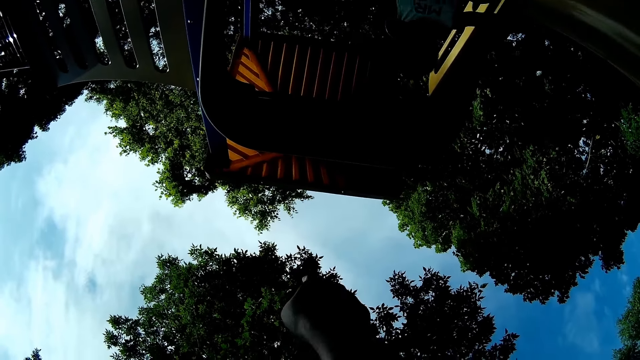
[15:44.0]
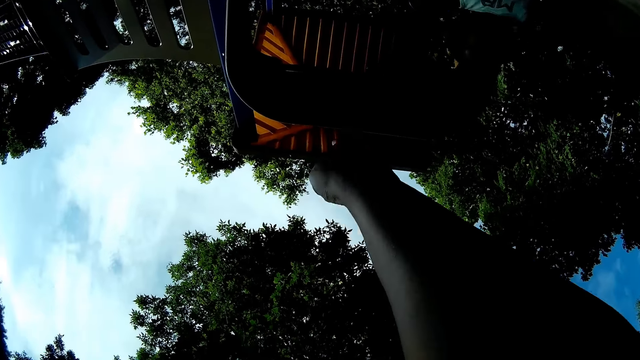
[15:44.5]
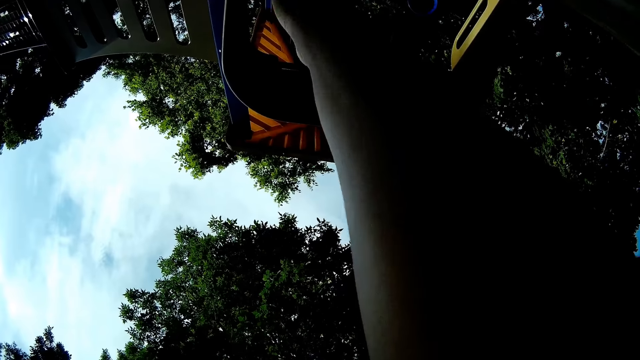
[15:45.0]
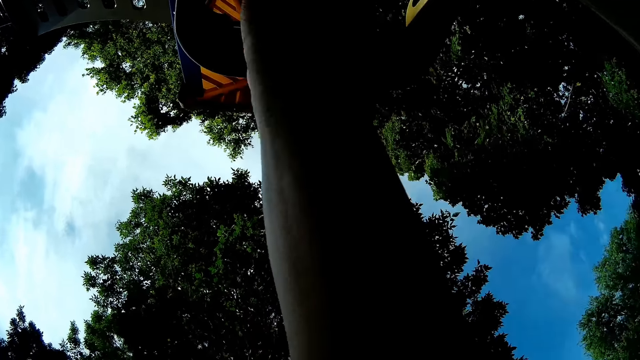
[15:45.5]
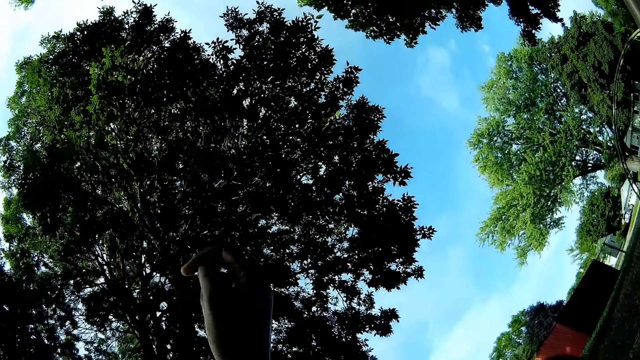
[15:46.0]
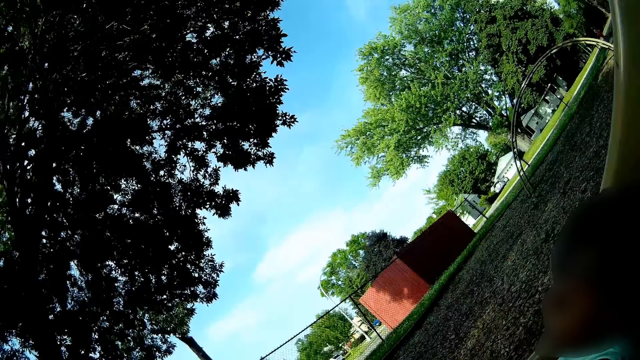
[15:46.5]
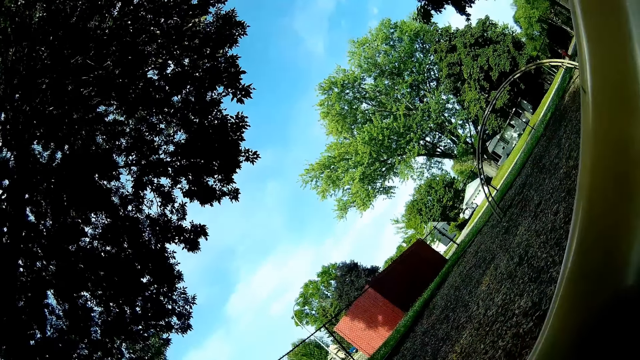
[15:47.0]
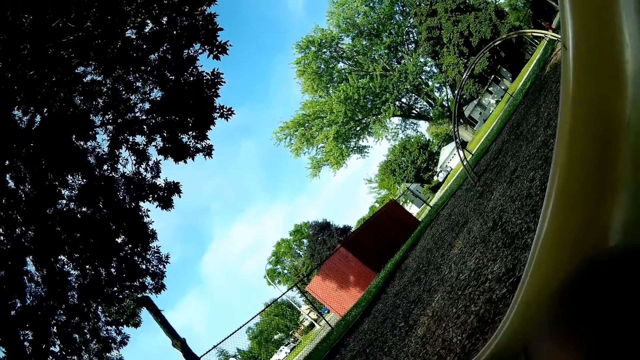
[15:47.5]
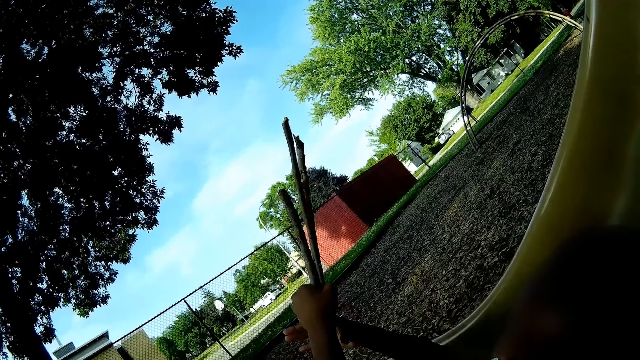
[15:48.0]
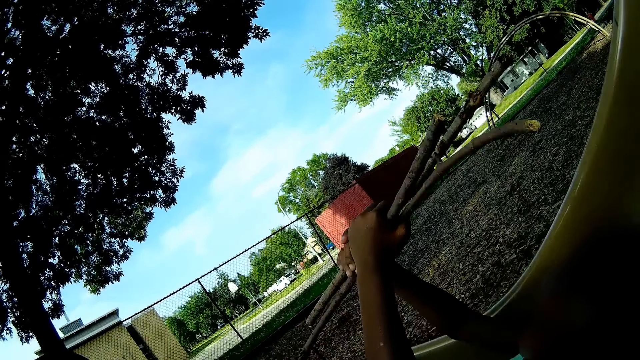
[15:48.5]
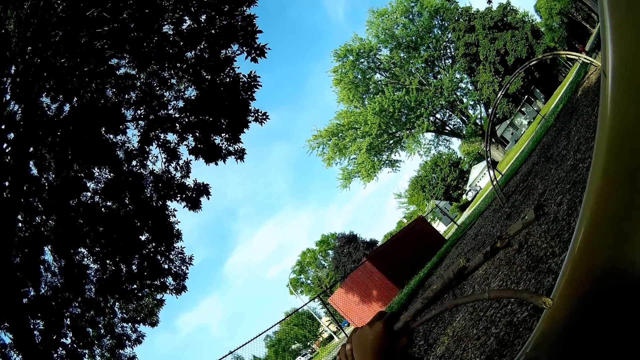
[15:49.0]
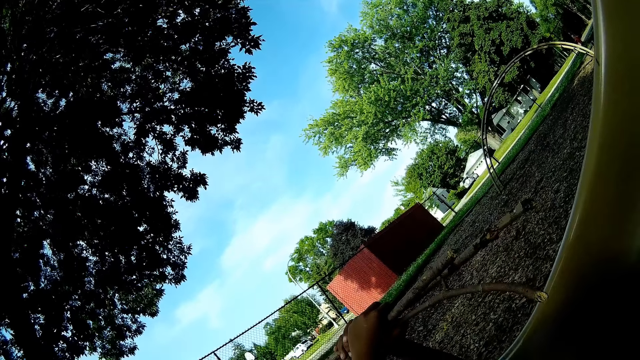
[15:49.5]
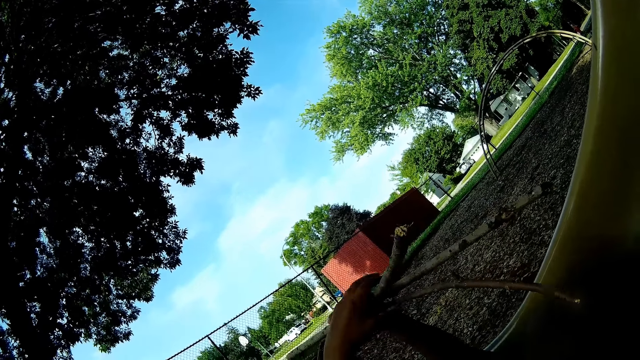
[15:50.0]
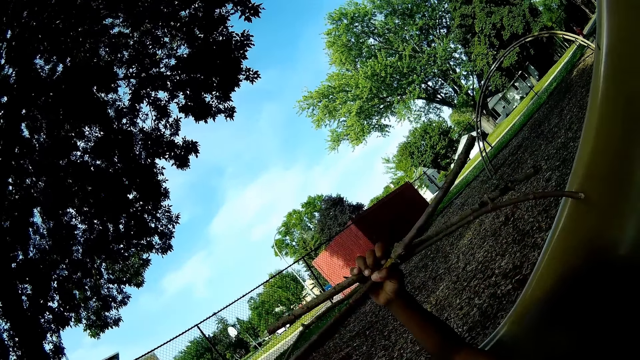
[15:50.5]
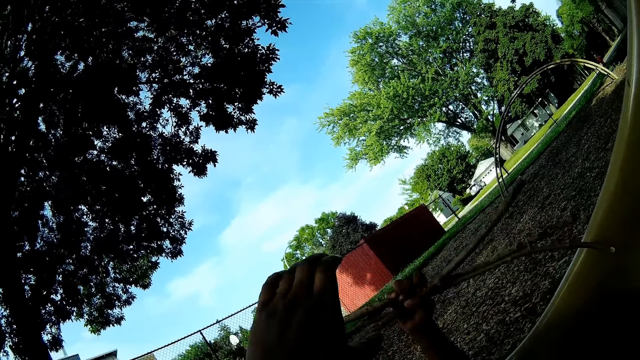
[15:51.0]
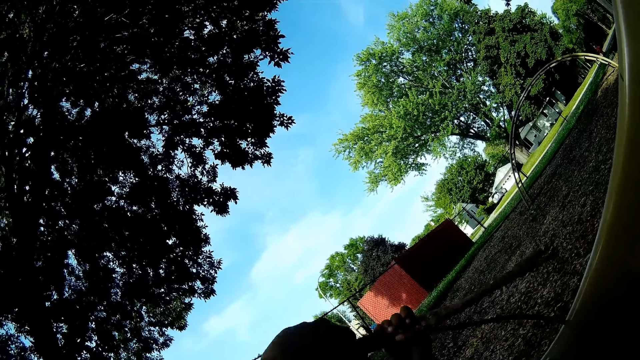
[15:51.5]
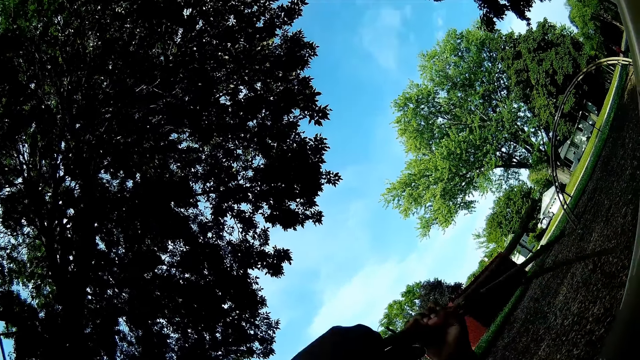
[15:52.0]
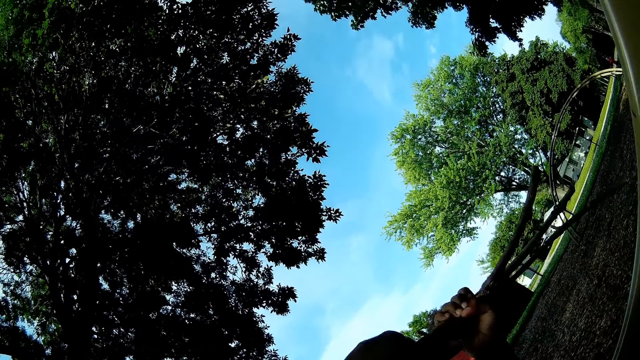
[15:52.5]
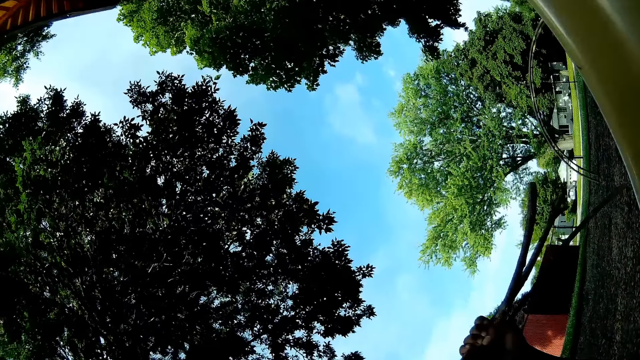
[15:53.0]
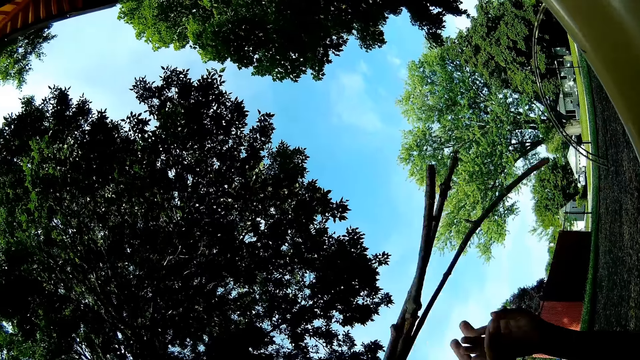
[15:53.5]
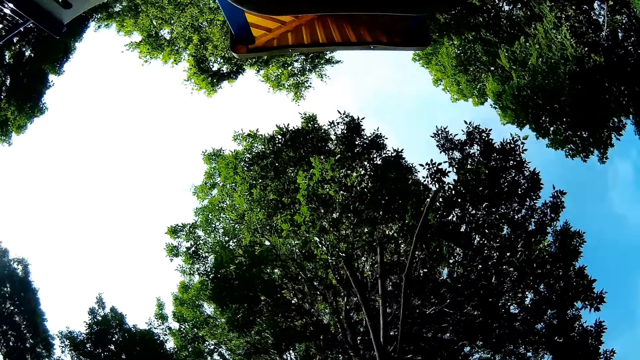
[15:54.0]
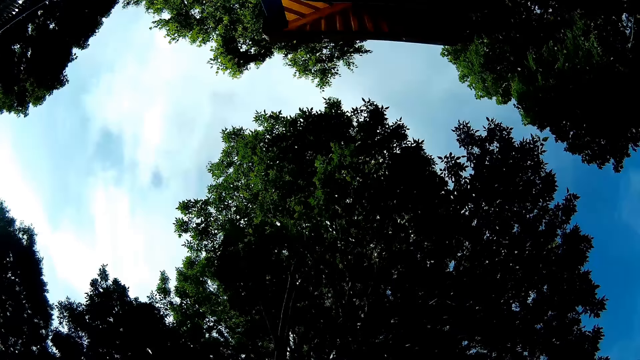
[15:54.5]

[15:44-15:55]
A boy interacts with the camera wearer. The boy goes down the slide. The camera wearer looks around. The boy holds some twigs in both hands. The camera wearer collects the twigs from the boy with her left hand. The boy plays with wood.

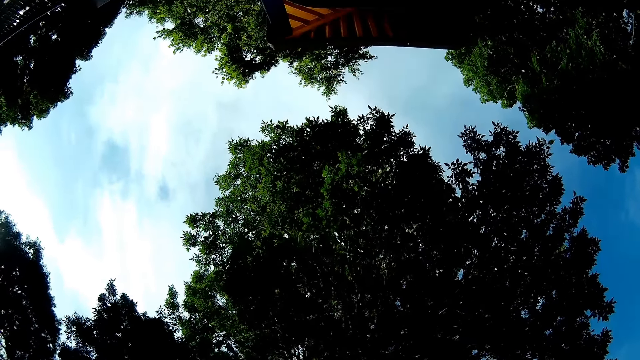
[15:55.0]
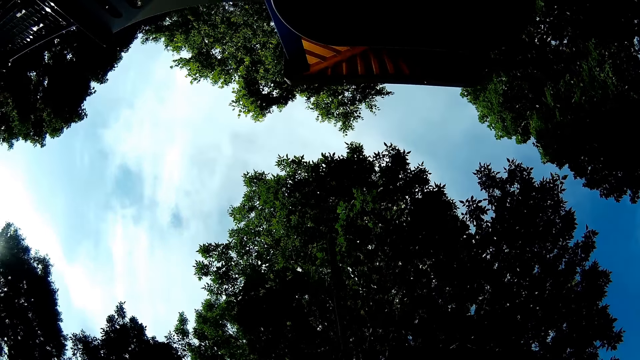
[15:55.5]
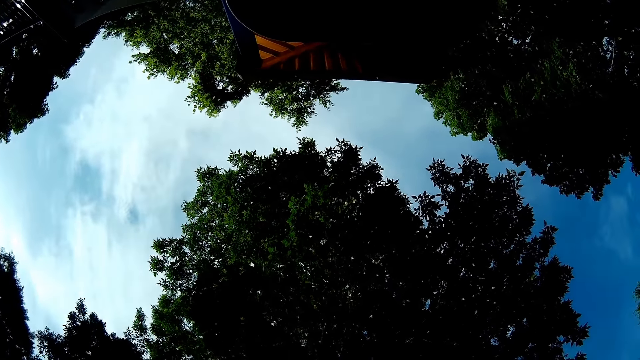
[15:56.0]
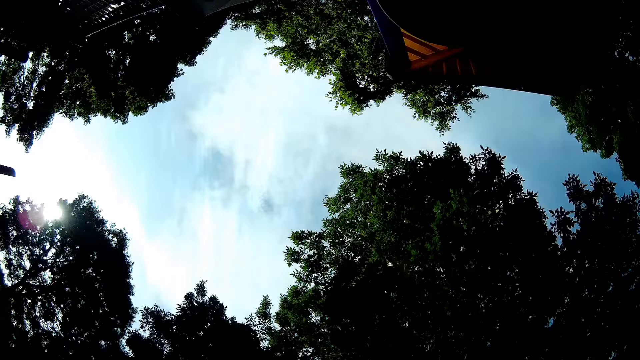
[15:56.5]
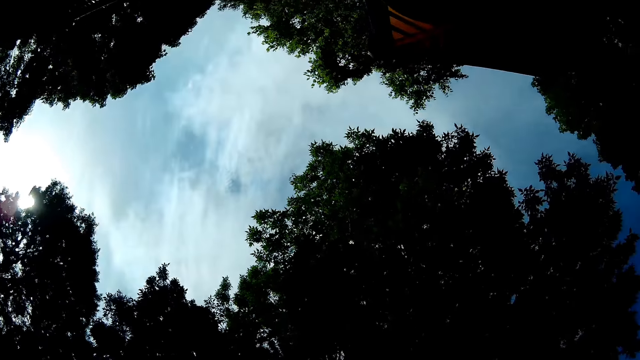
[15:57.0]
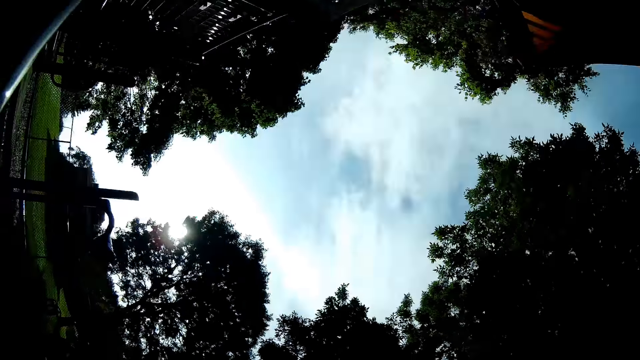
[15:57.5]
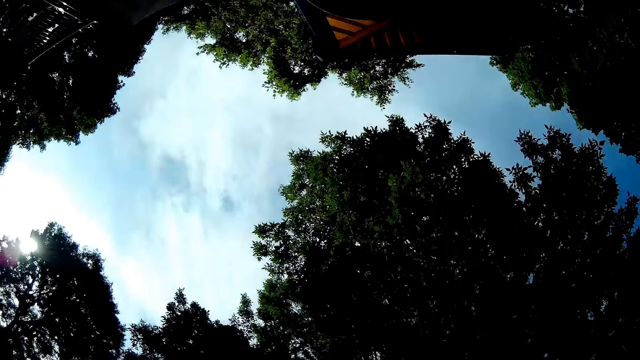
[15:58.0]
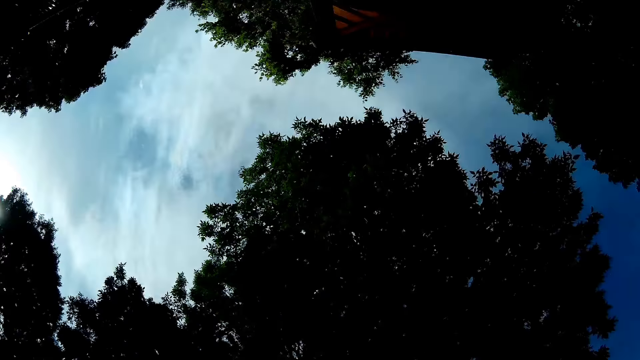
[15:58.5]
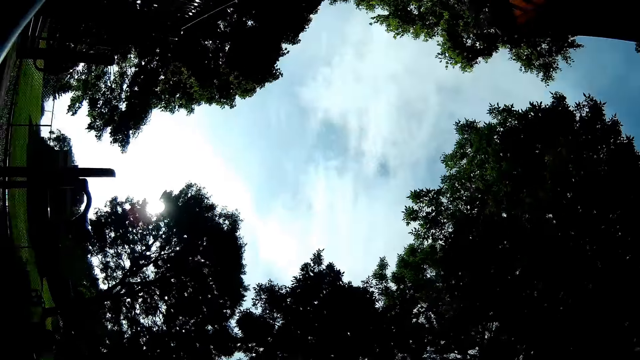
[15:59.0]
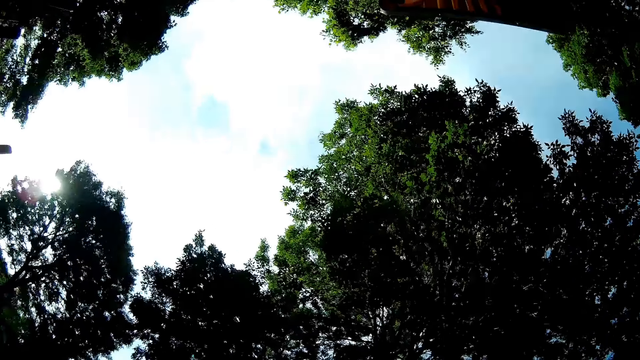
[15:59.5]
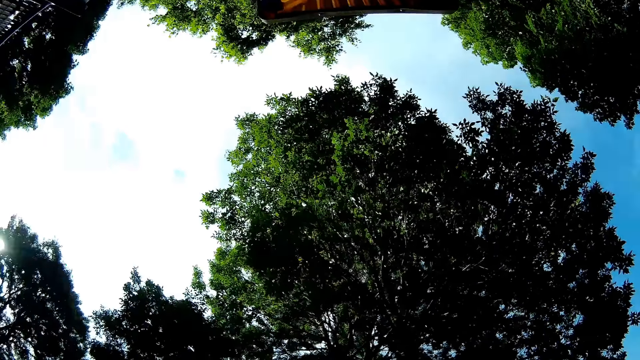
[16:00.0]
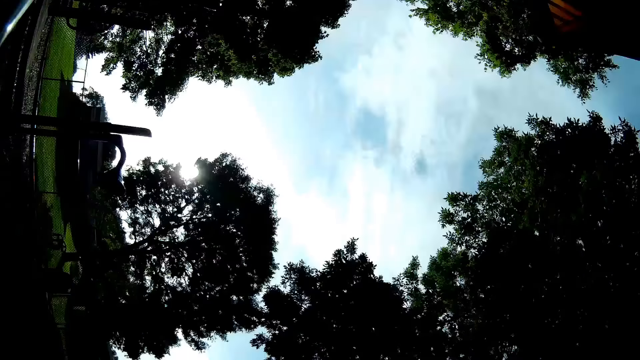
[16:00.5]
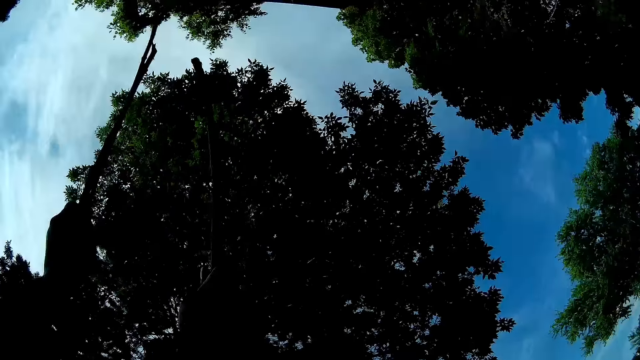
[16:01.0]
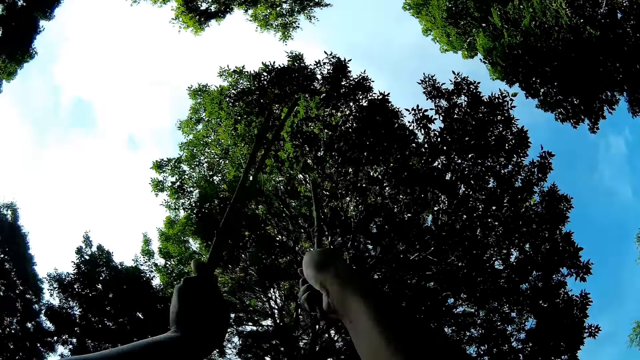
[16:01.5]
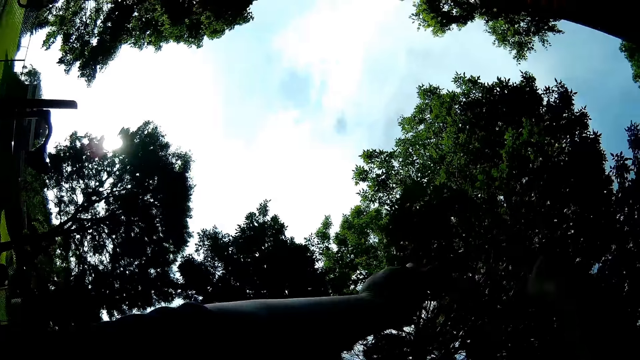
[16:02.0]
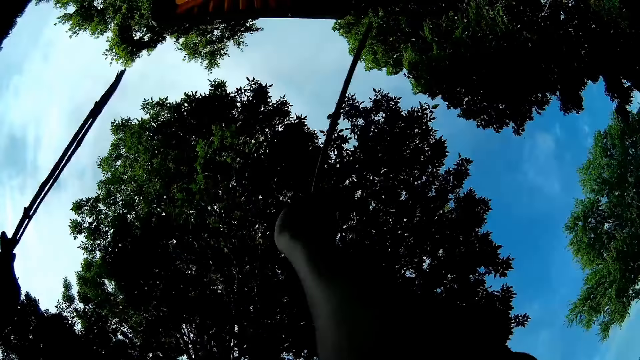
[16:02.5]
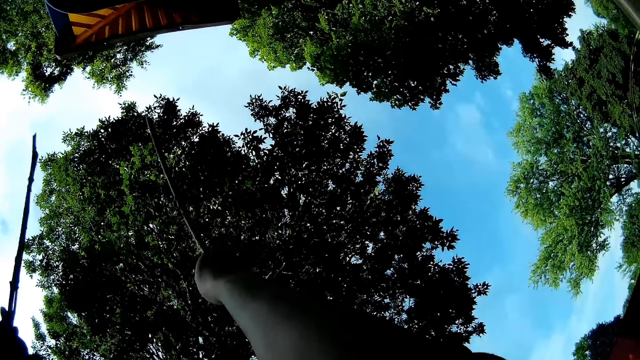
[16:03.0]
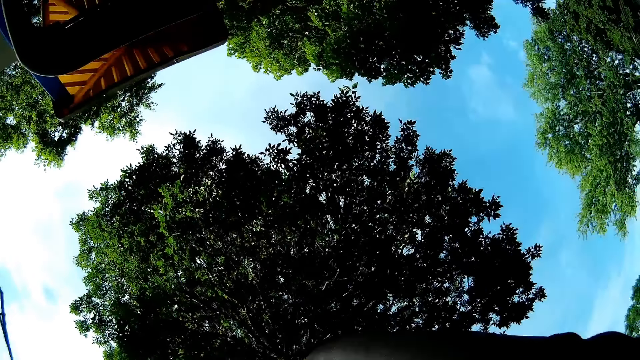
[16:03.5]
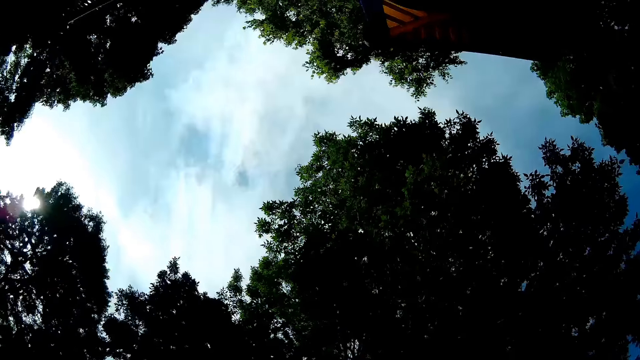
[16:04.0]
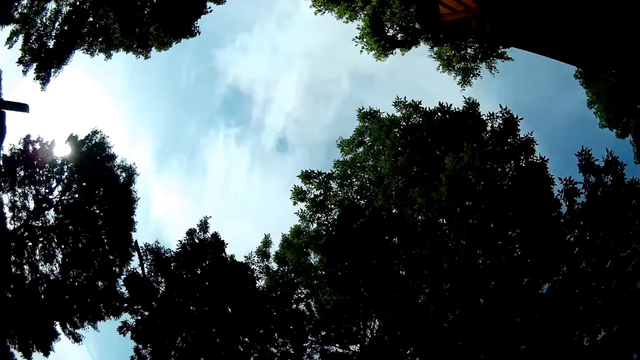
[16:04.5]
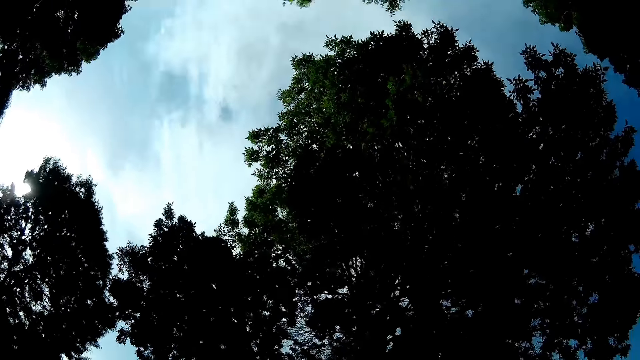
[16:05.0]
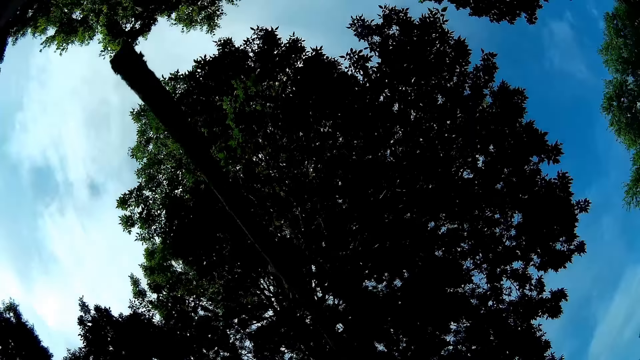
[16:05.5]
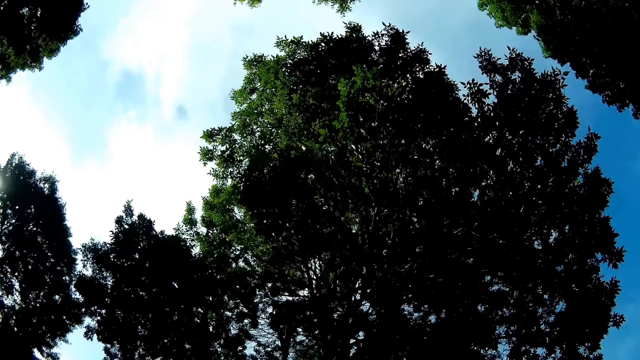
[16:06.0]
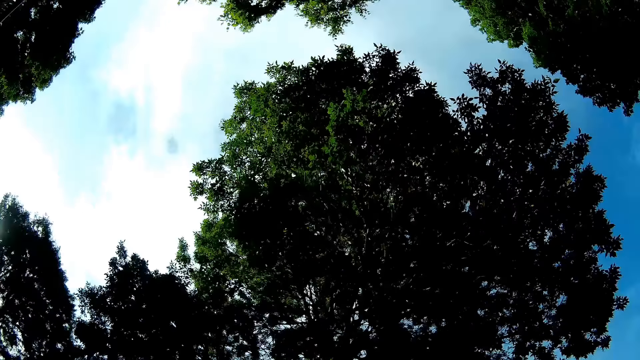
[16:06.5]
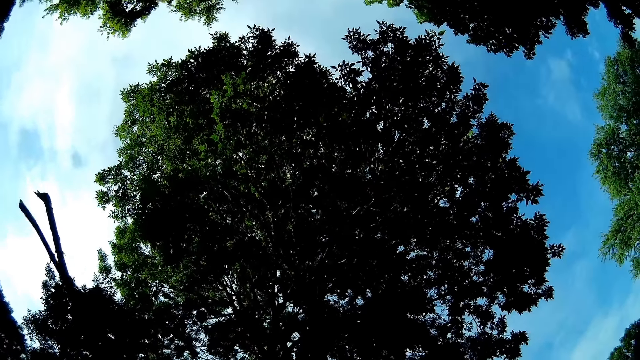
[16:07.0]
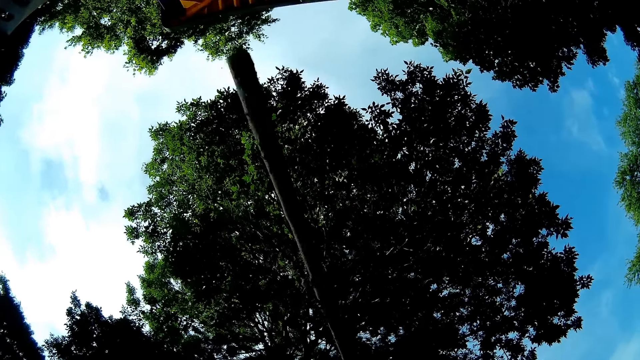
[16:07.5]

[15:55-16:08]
The camera wearer plays with the twigs in her hands. She looks around. She plays with the wood.
